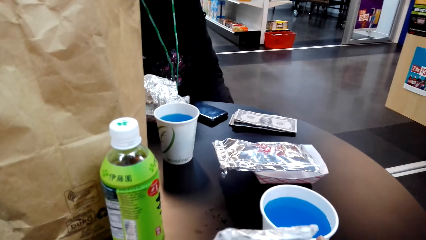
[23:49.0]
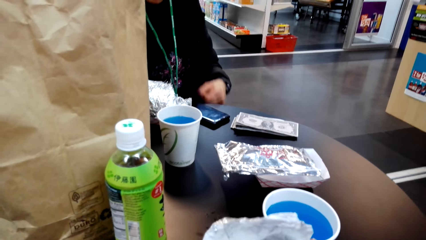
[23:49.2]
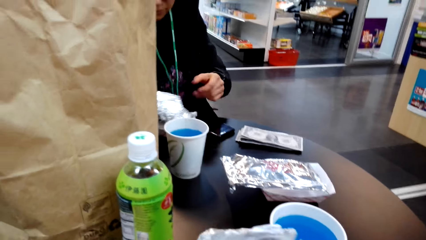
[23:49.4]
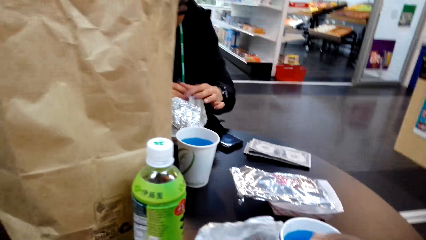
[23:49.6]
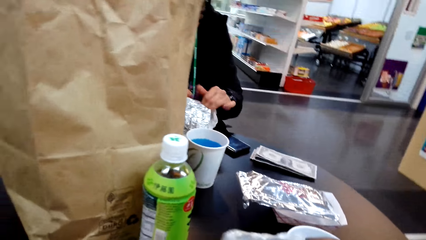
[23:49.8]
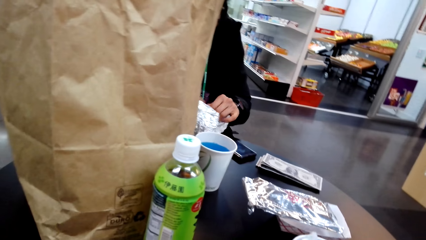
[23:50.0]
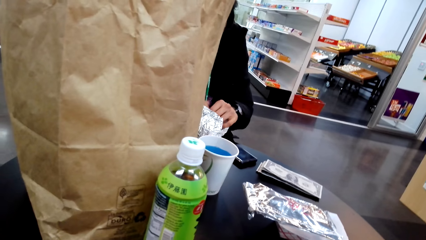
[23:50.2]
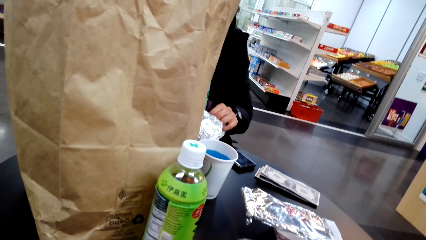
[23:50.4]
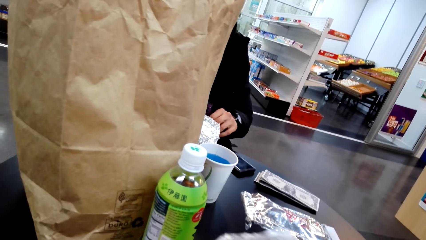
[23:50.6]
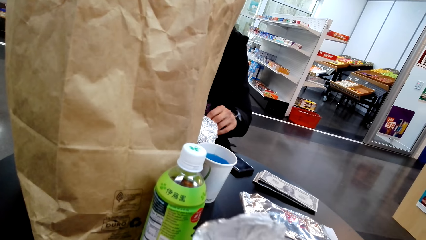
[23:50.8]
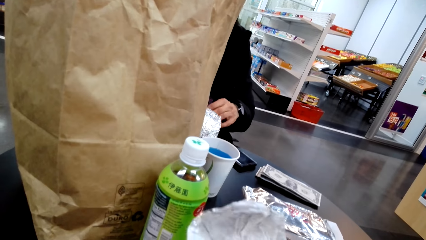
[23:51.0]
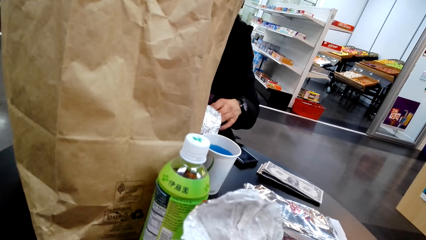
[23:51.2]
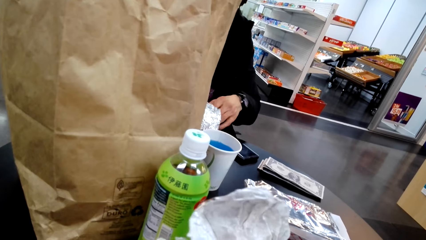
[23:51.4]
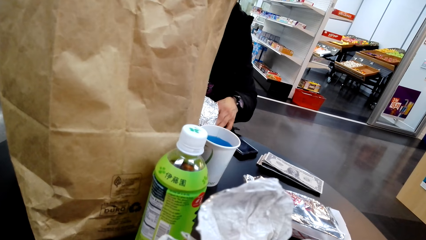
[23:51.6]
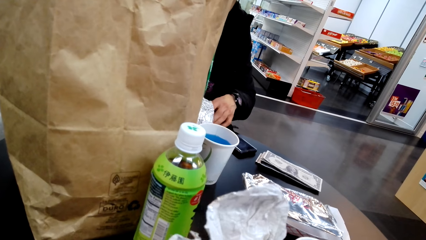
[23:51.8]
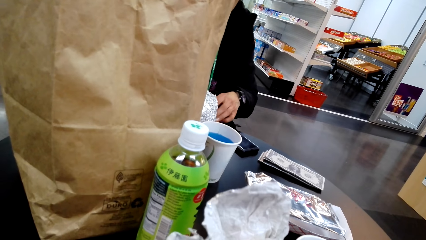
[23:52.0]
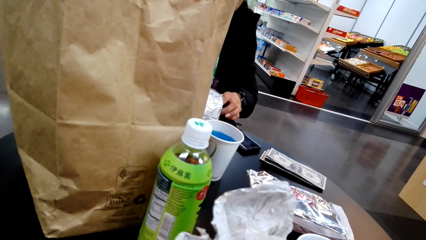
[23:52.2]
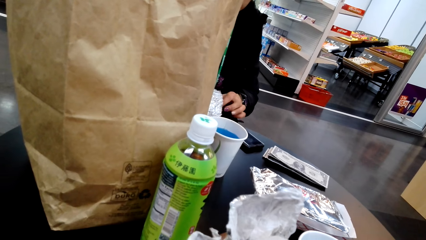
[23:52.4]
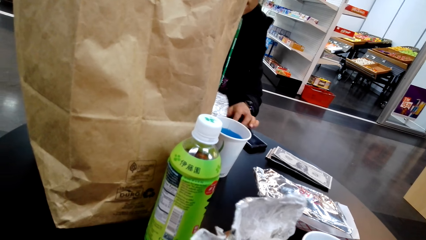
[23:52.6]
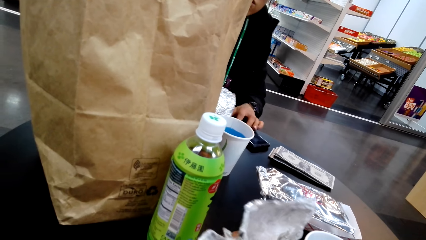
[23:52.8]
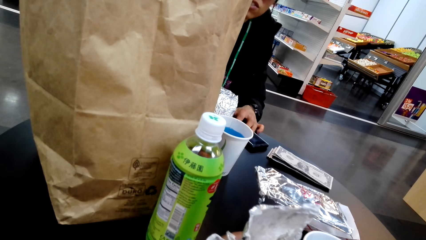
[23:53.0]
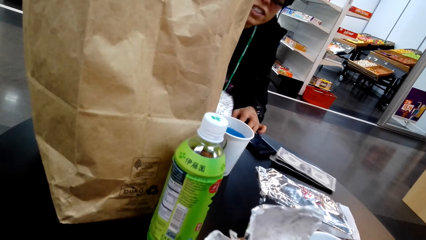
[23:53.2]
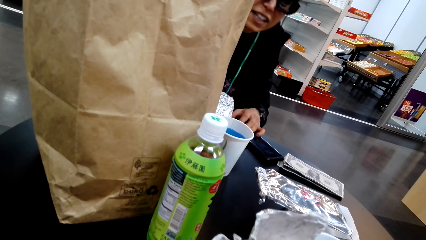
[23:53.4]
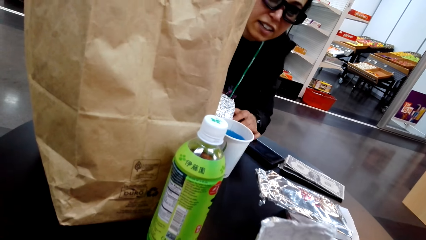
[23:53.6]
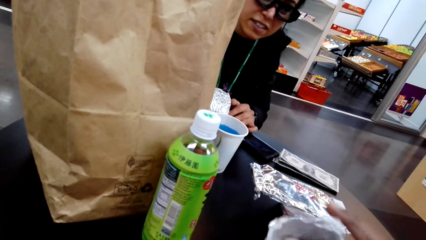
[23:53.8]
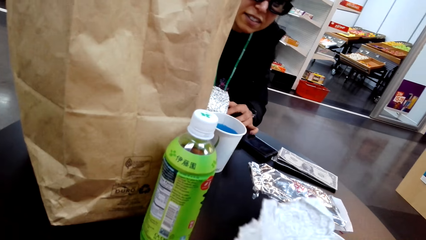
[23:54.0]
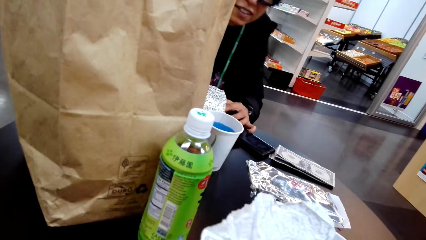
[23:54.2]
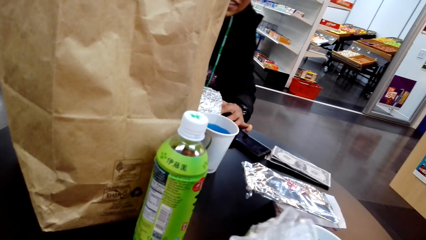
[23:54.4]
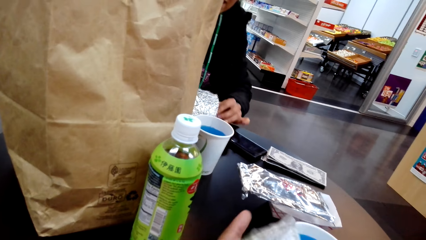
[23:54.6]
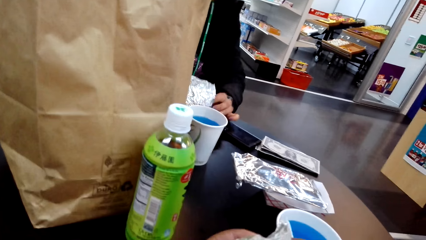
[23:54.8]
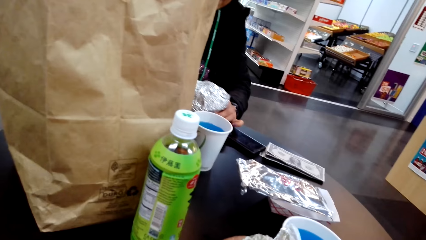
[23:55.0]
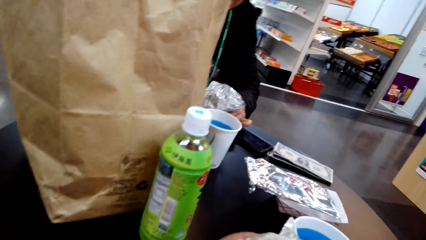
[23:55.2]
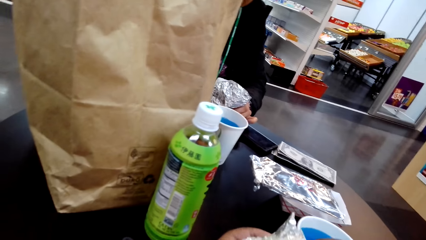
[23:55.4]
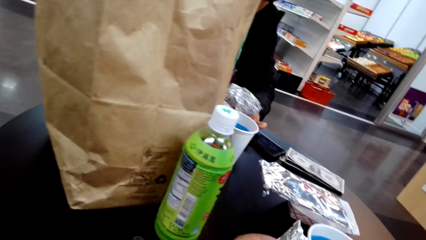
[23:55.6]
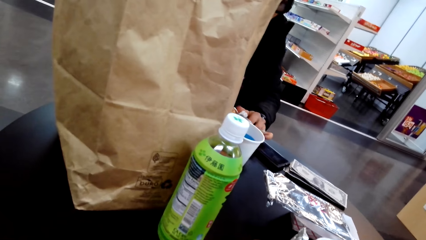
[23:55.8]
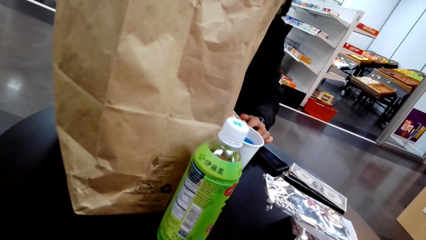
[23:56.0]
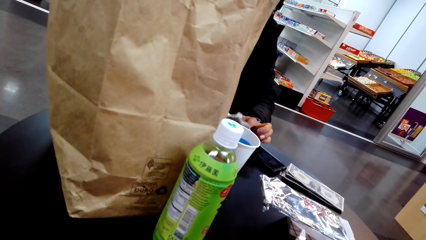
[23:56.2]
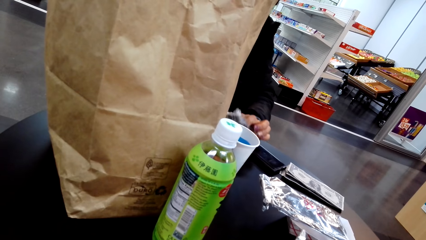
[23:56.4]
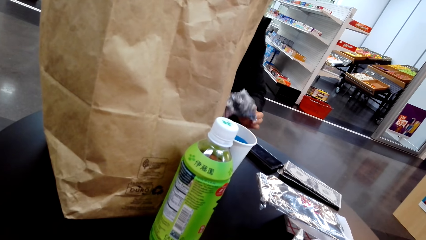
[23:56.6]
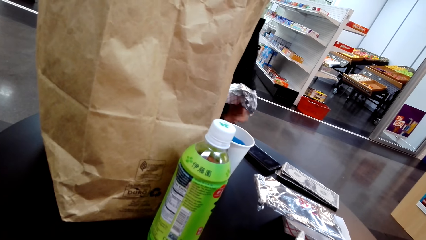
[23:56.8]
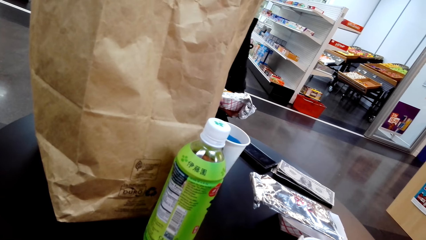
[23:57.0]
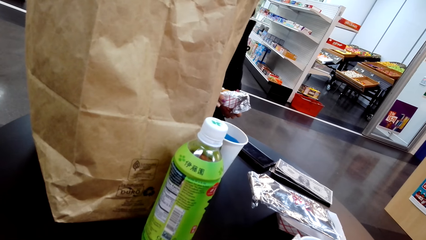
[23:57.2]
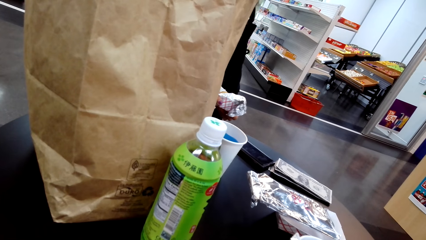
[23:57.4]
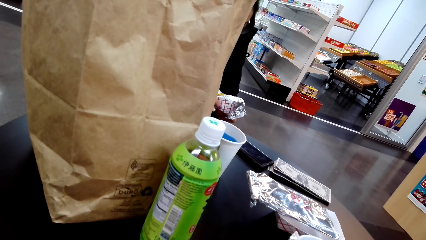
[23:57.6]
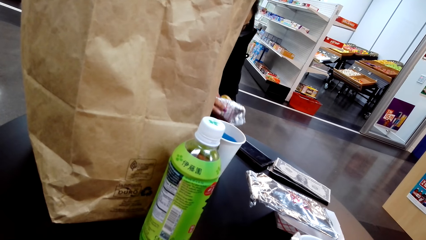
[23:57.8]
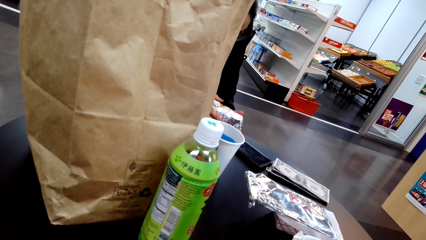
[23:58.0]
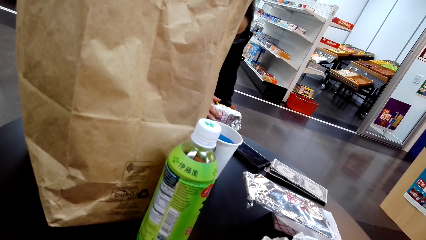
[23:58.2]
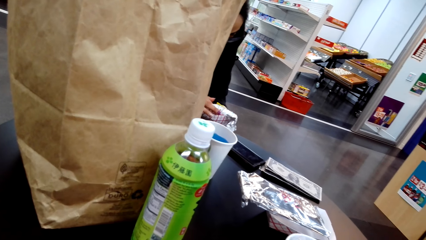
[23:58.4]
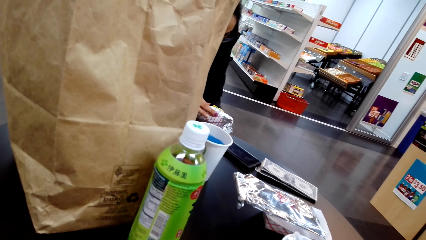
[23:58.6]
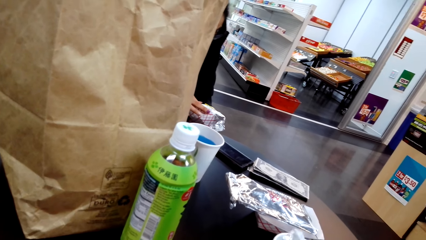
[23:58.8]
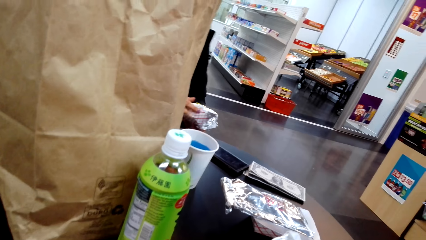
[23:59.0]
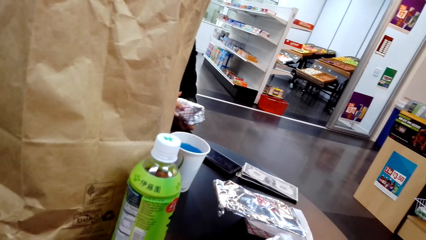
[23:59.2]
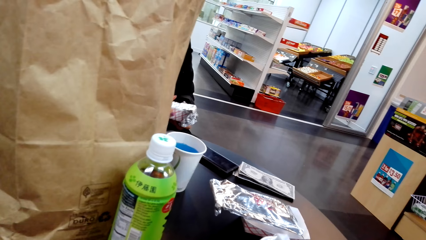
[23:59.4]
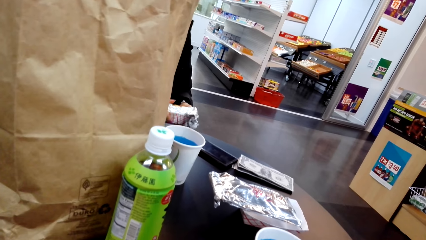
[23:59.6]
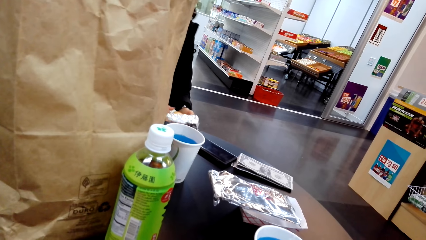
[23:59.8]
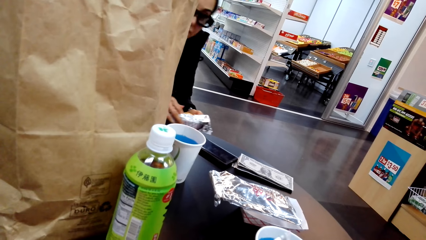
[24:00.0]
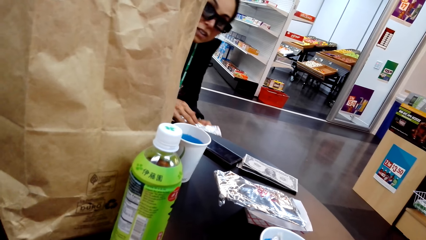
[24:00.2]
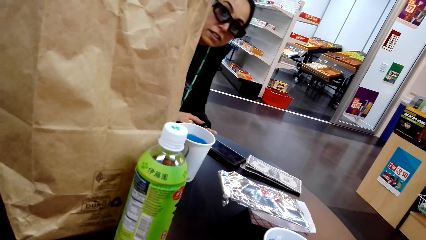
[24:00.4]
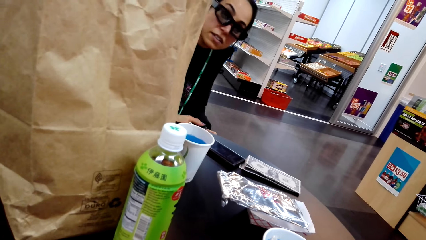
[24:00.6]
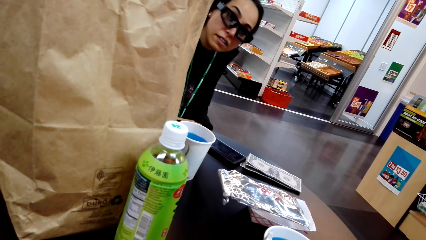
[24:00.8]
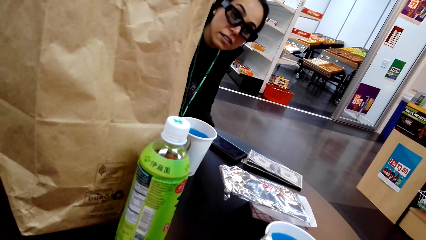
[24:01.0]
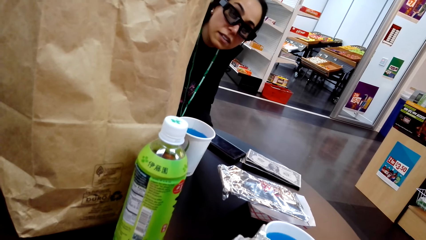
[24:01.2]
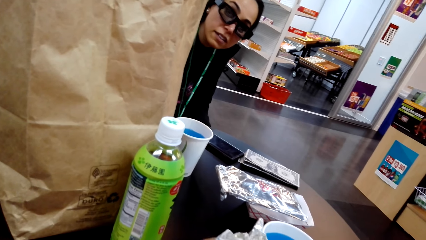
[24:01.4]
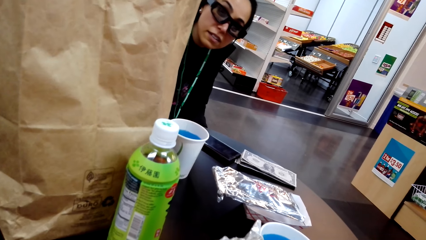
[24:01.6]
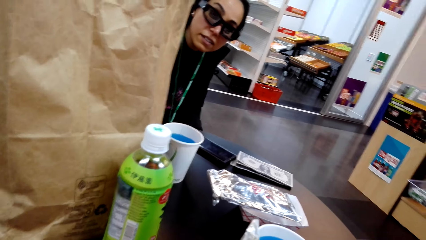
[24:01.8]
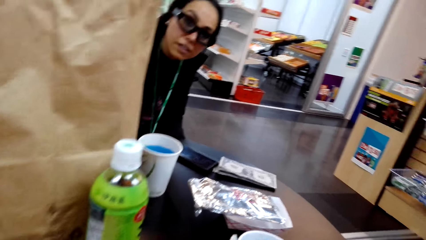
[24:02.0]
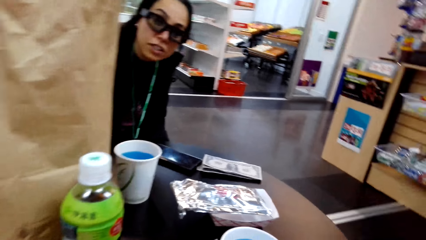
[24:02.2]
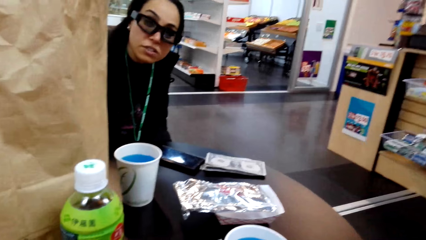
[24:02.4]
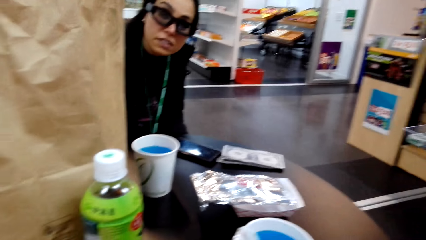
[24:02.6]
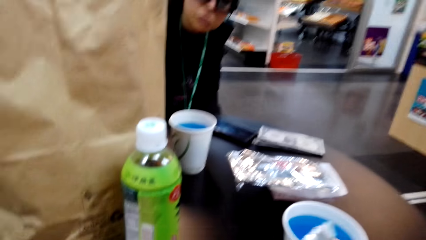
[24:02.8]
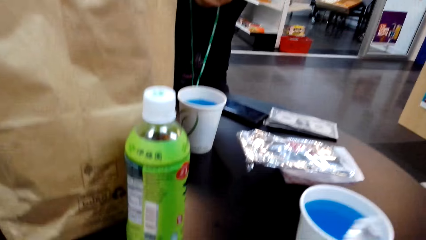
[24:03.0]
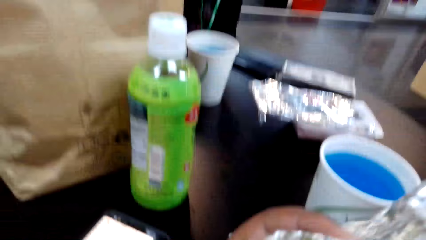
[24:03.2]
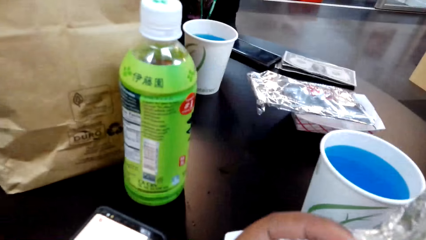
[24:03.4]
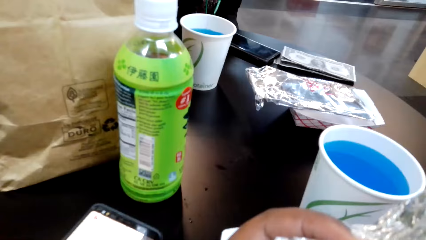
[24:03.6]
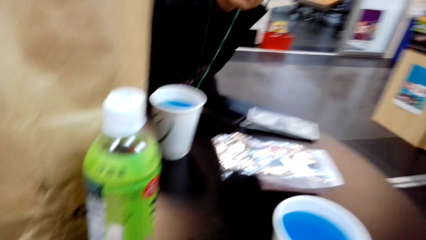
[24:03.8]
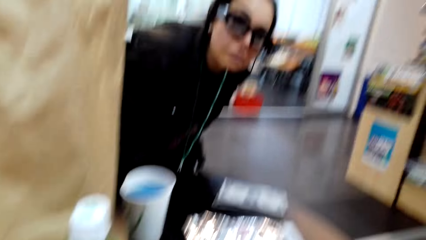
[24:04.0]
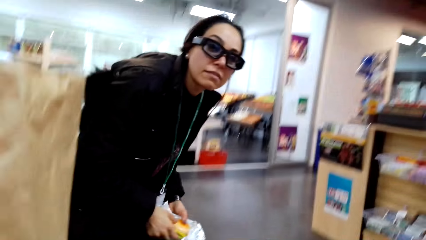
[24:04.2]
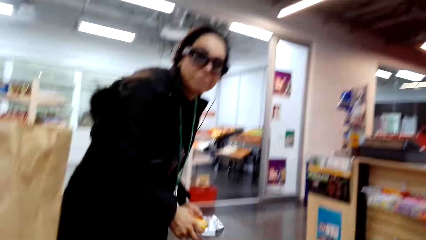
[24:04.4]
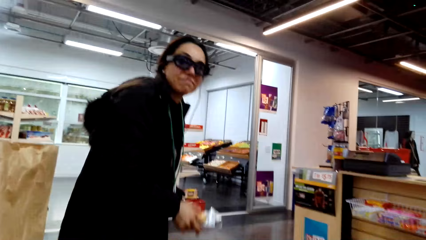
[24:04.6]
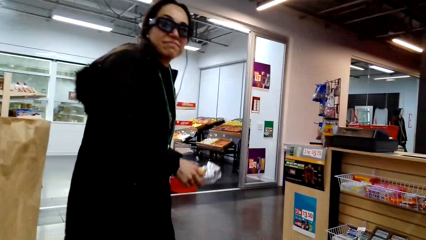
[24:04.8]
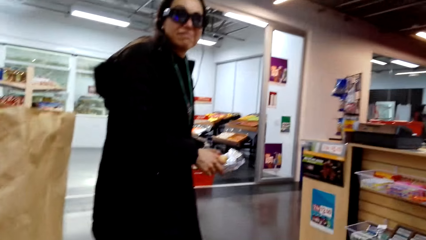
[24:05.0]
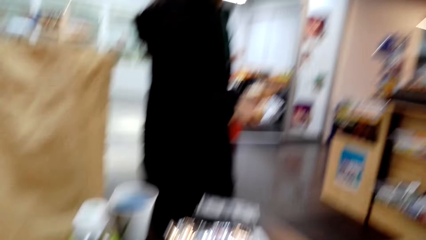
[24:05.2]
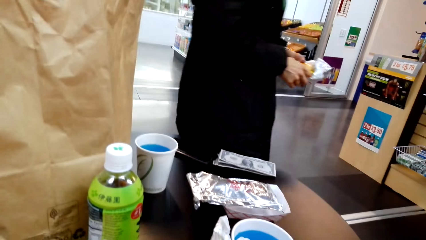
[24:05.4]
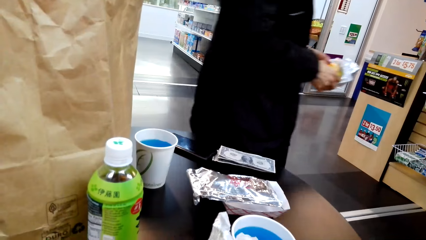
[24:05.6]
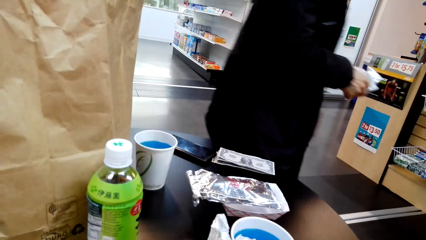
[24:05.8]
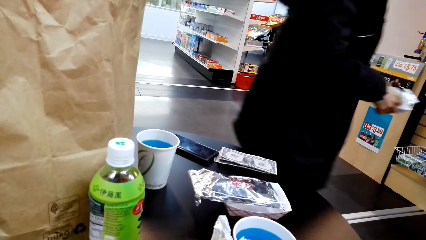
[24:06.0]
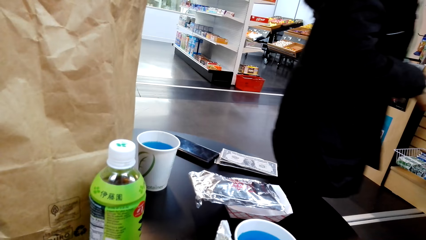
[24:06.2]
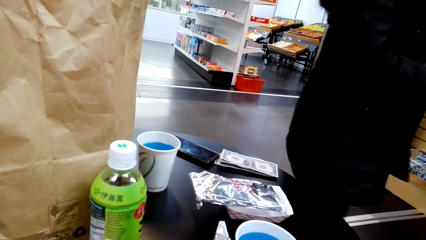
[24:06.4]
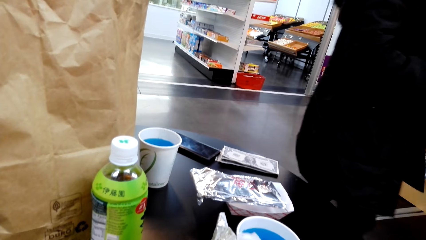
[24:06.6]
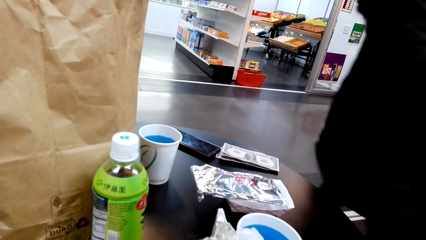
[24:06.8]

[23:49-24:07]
The camera wearer converses with the woman. They talk to the woman. They touch something. They look around. They converse with the woman. They eat something. They talk to the woman.
